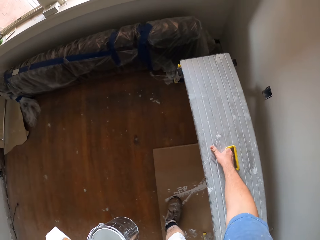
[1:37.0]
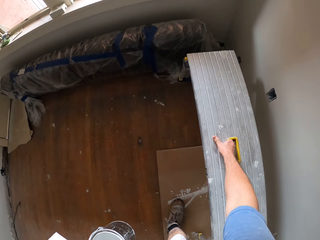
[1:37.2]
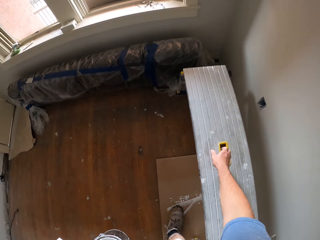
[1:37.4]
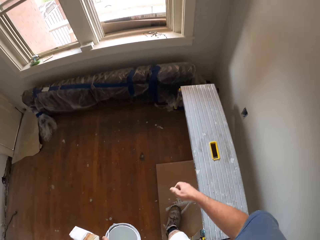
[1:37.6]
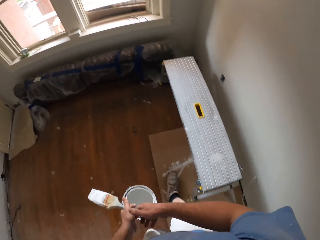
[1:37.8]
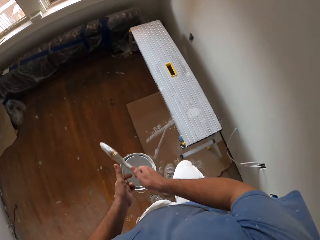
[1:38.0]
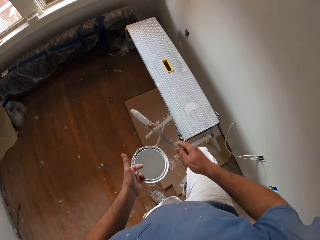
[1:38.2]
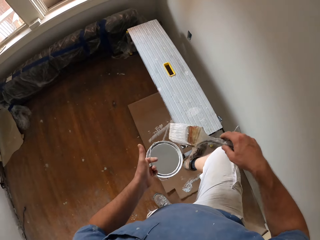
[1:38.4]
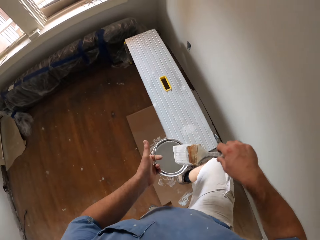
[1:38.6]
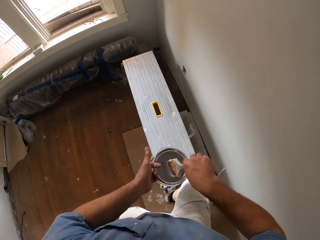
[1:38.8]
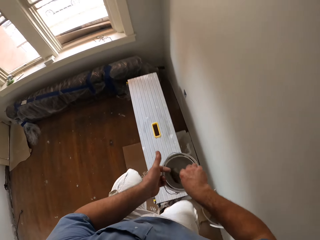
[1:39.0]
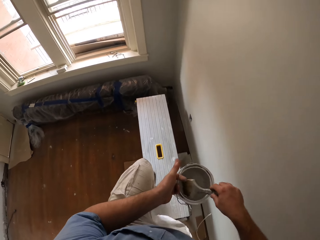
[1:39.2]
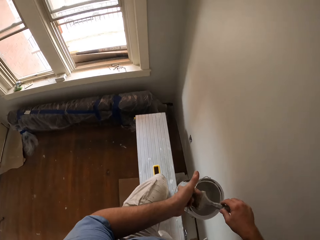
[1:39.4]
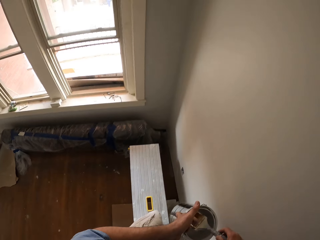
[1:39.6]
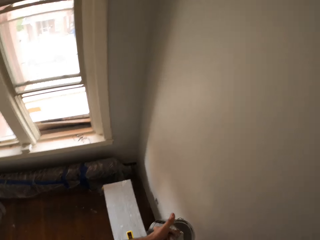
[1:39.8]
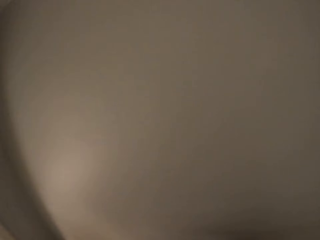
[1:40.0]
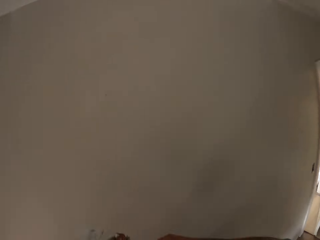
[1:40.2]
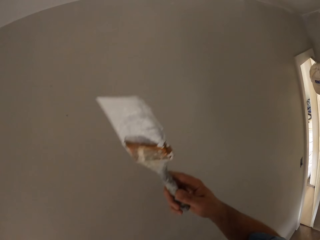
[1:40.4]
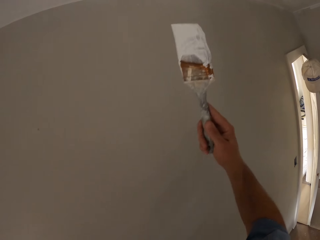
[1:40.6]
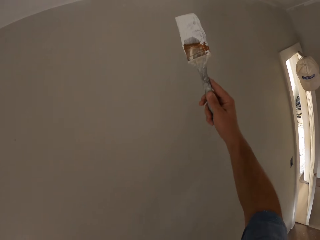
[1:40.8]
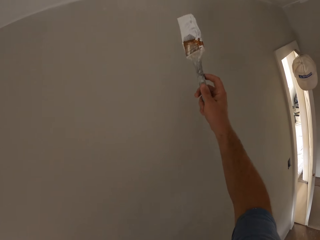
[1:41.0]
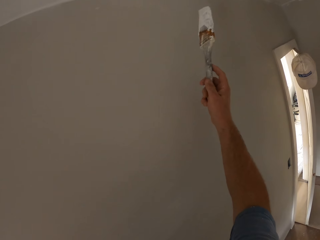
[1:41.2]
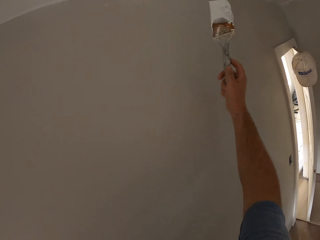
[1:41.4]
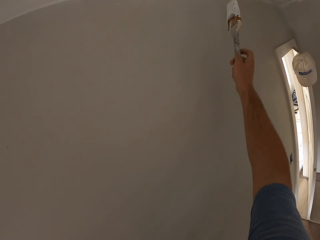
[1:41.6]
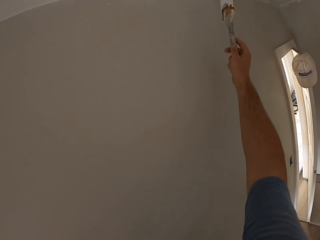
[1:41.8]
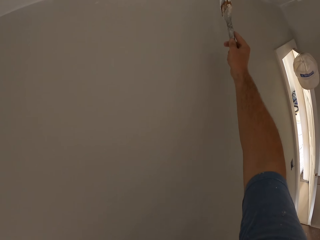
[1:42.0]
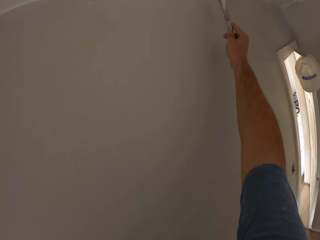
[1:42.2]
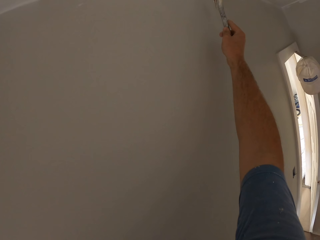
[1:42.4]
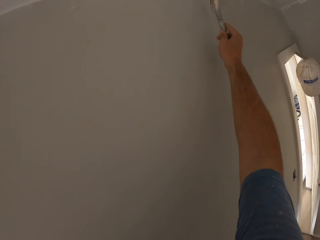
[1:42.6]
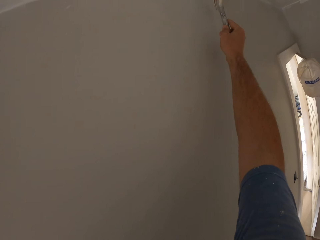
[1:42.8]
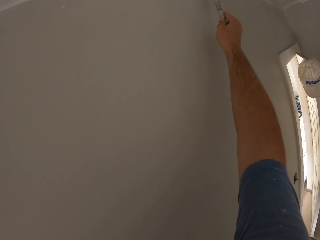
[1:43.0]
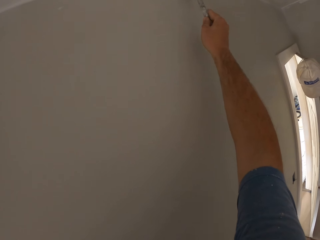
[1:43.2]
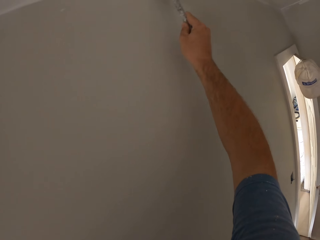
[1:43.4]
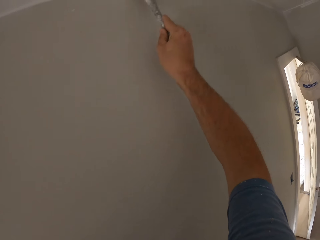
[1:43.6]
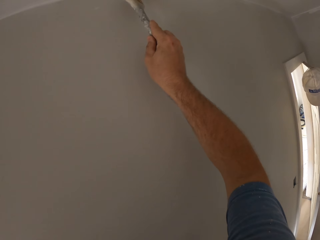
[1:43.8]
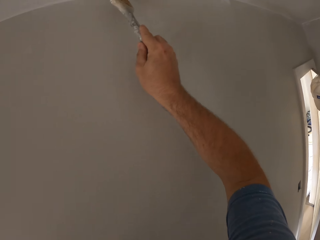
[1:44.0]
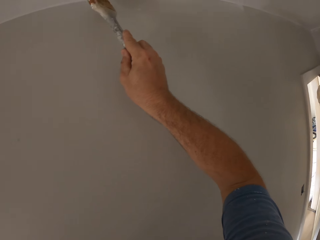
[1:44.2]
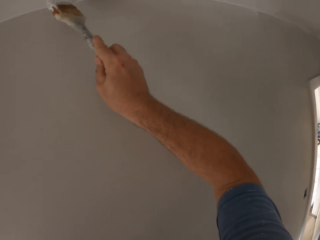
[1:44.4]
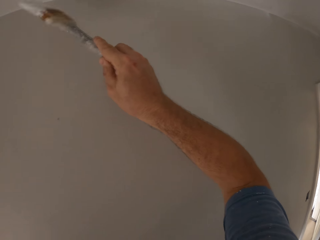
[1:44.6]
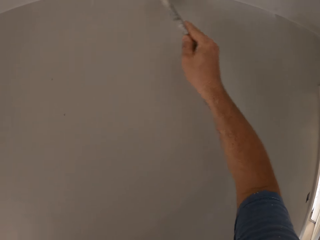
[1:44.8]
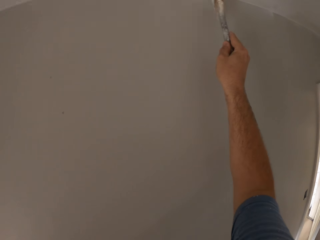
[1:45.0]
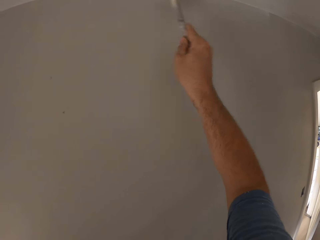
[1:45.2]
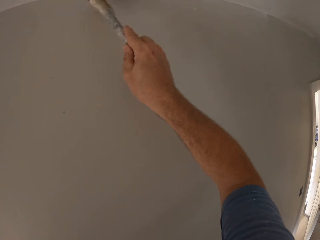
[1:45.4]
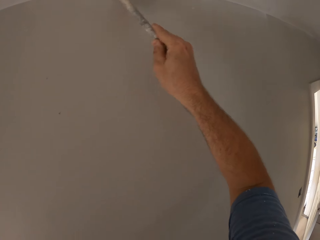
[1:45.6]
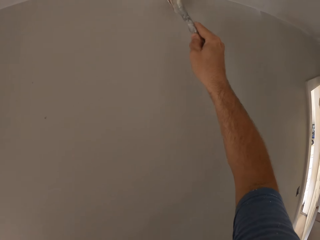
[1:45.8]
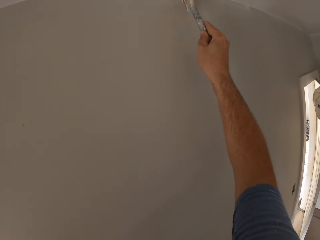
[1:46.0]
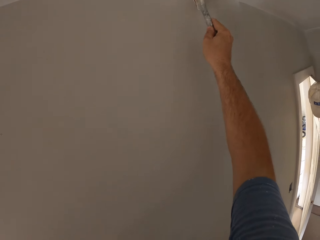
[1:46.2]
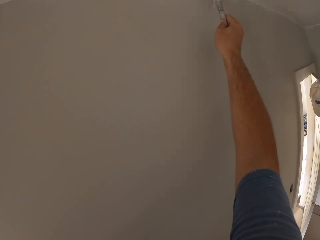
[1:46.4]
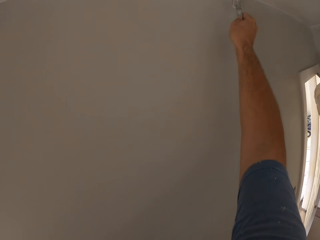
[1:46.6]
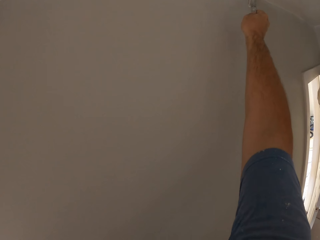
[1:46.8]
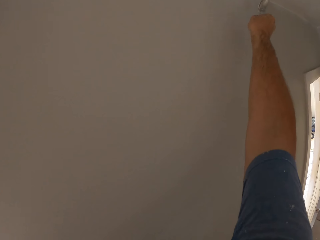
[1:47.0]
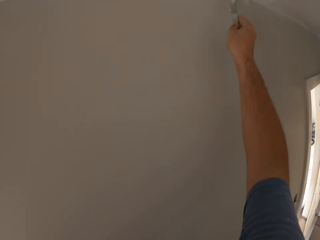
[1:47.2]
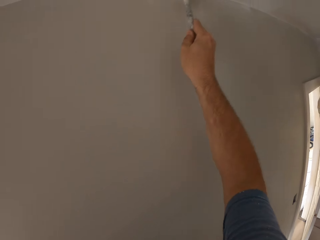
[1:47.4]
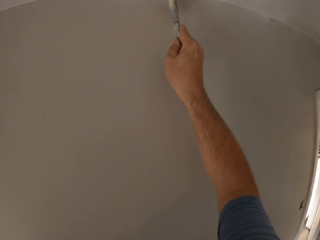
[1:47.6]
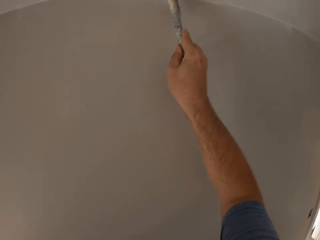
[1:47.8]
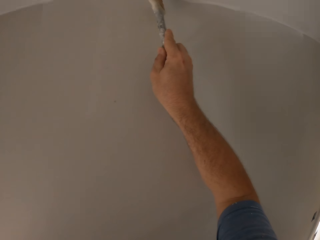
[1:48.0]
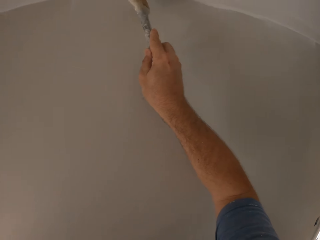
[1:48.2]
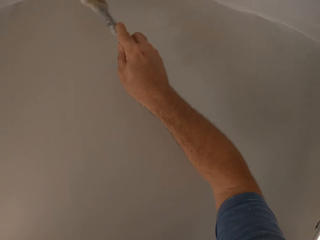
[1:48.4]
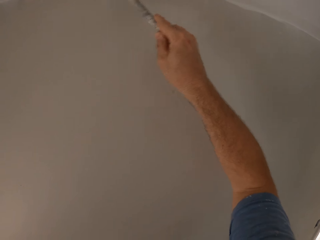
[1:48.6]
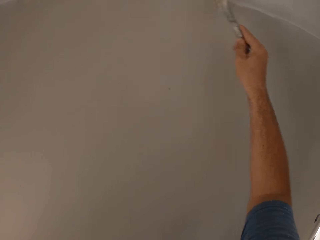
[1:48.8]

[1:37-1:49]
The camera wearer puts down the aluminum platform ladder. He passes the paint brush to his right hand. He climbs the aluminum platform ladder. He scoops up paint with the paint brush from the paint can. He paints another part of the ceiling or wall with the paint brush.

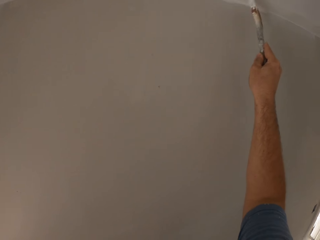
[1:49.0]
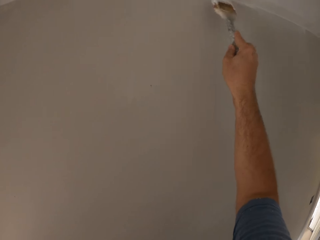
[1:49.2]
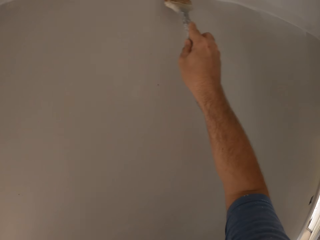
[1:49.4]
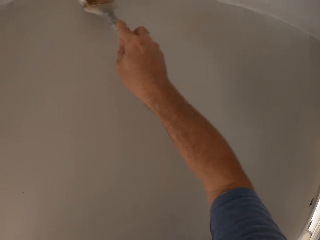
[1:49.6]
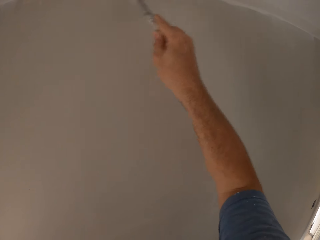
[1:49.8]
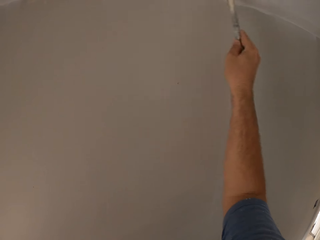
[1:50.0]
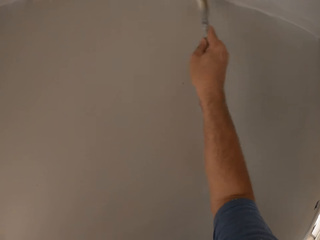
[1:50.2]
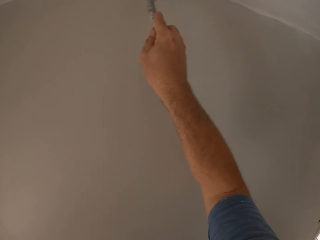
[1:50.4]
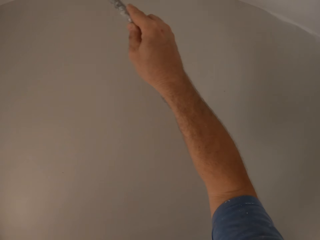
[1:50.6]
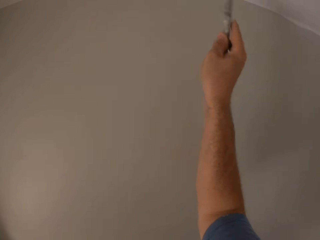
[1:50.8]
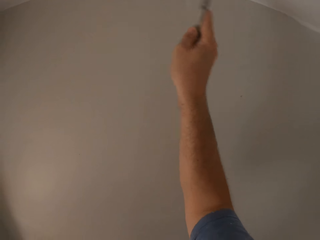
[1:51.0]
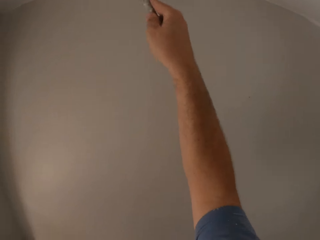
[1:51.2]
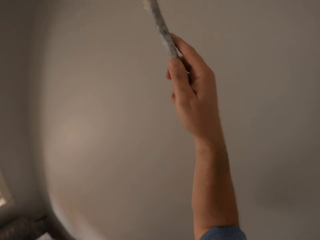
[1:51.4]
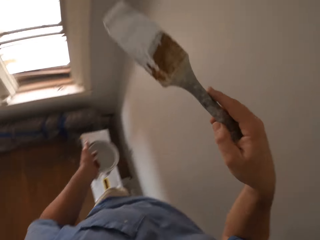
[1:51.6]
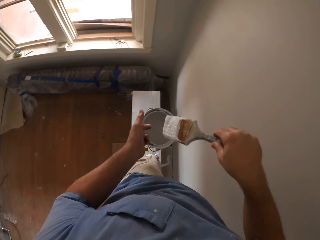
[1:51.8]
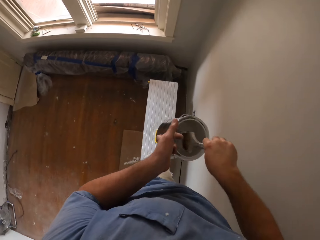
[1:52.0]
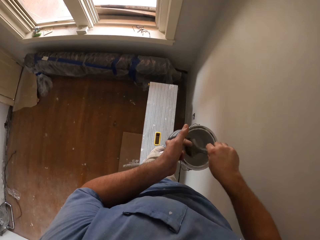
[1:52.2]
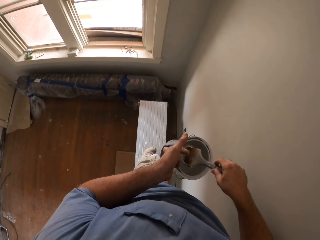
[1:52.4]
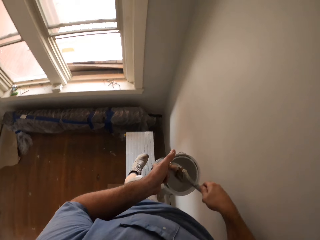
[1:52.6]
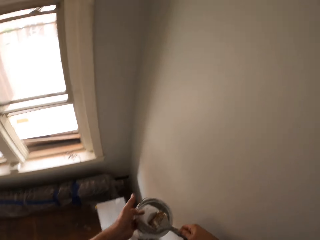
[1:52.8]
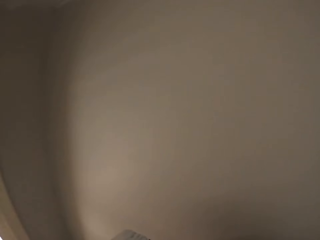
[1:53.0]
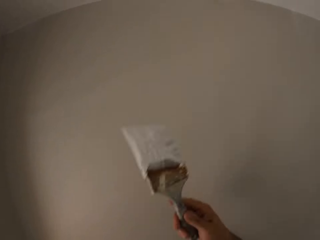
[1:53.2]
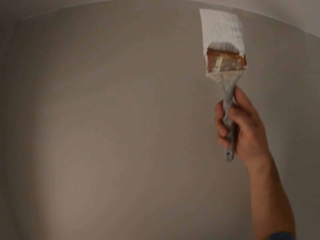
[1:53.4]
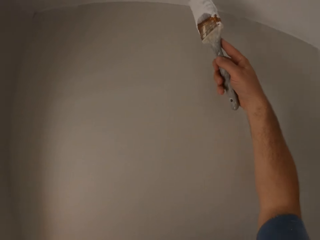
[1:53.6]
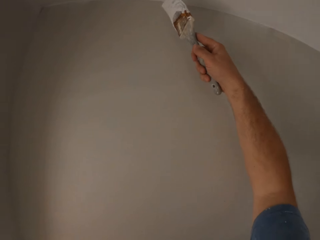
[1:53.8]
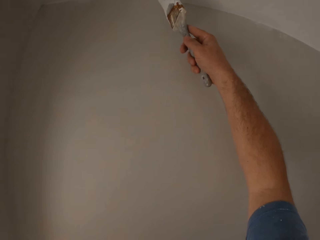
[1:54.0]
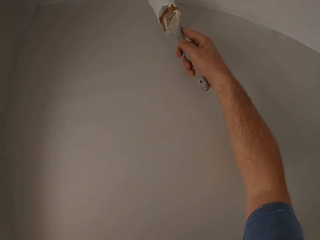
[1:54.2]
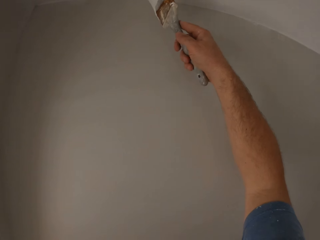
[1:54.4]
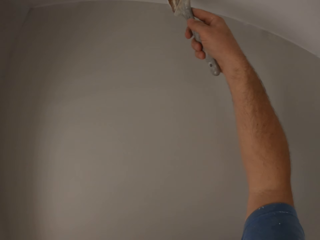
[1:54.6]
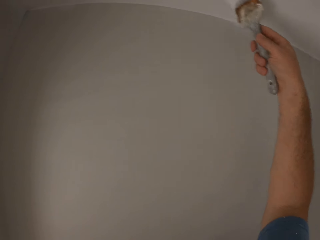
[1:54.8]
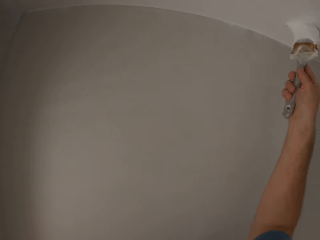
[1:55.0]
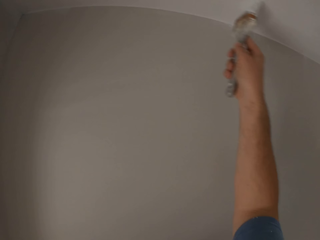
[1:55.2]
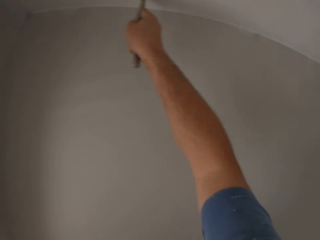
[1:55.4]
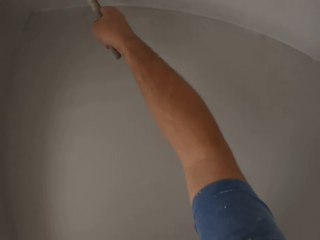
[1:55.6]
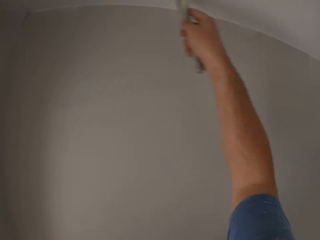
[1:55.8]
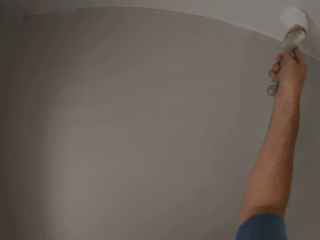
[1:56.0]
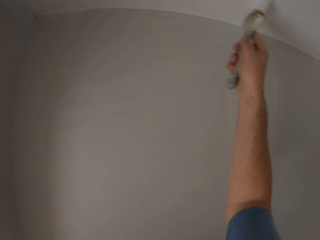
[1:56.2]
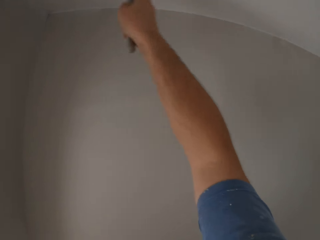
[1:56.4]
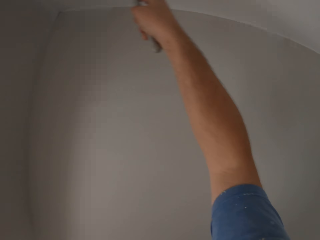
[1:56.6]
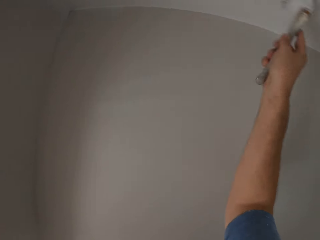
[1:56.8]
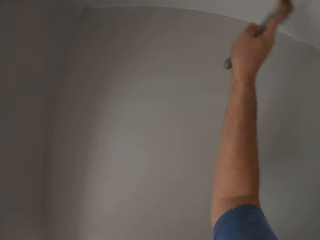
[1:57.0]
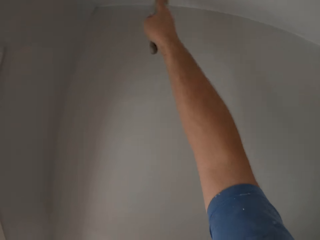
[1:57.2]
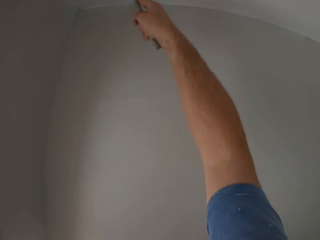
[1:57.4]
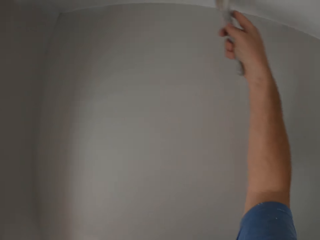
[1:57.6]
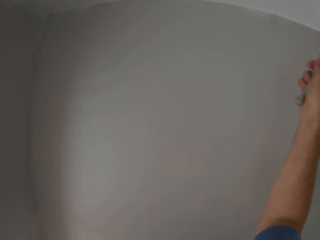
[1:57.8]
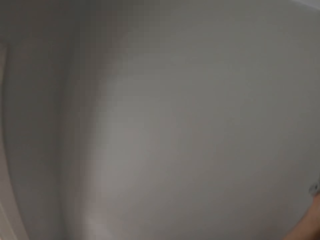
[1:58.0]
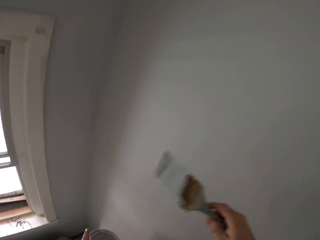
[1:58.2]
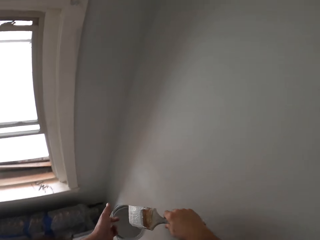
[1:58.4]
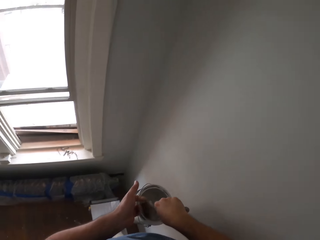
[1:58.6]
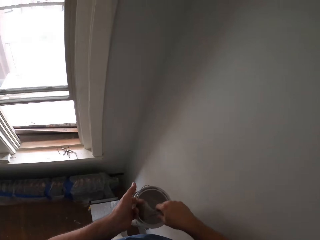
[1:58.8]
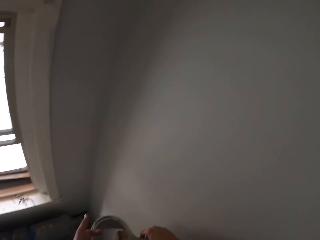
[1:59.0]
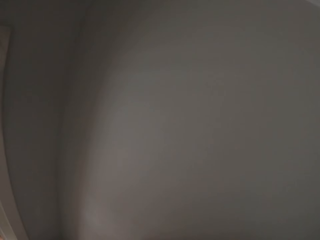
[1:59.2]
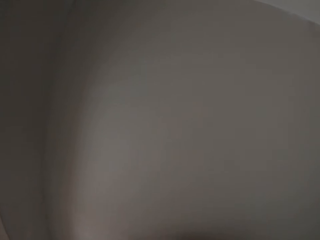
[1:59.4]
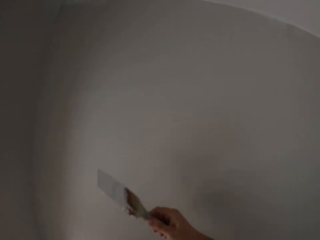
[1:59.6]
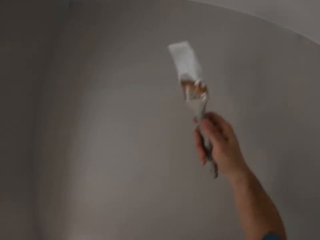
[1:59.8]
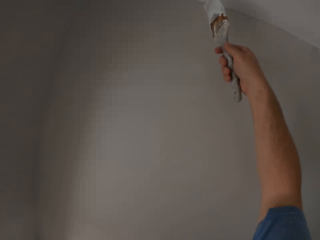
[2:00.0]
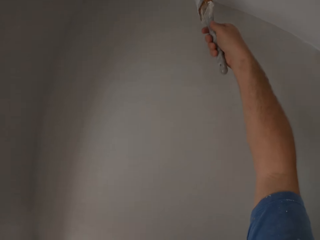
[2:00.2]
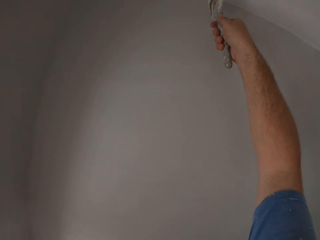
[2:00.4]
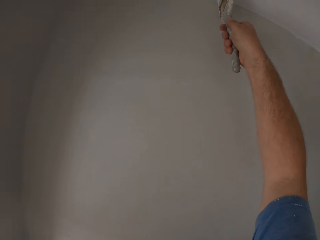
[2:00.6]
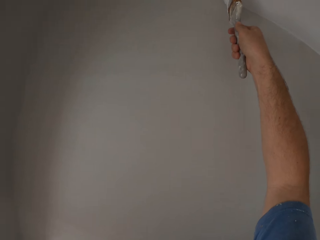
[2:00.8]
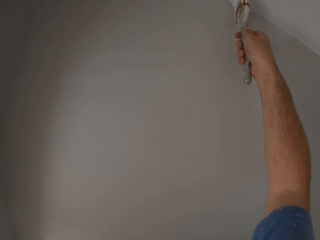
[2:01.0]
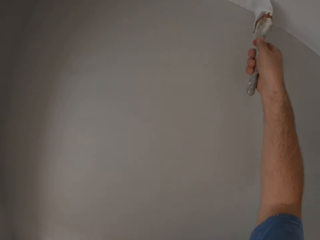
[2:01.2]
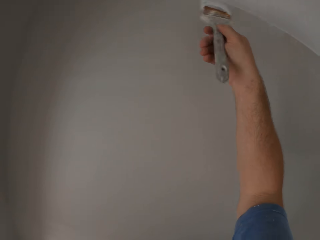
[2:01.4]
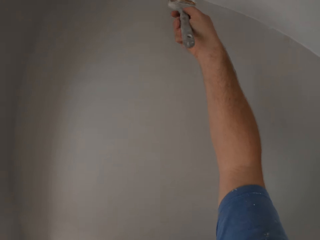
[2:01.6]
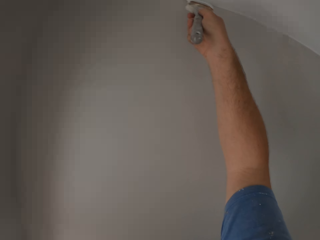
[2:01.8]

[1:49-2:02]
The camera wearer scoops up paint with the paint brush from the paint can. They paint another part of the ceiling or wall with the paint brush. They scoop up paint with the paint brush from the paint can. They paint another part of the ceiling with the paint brush.
